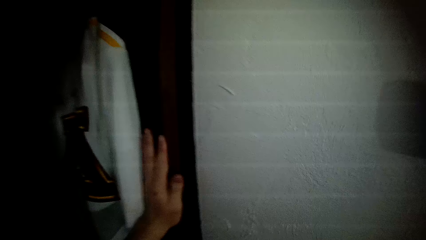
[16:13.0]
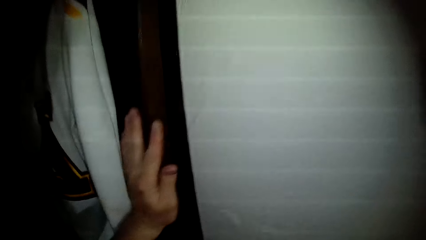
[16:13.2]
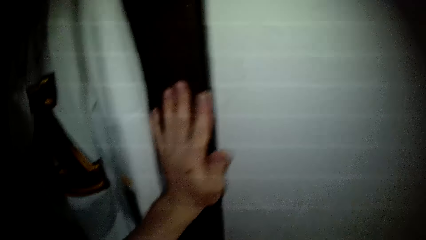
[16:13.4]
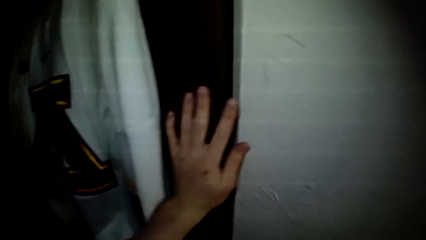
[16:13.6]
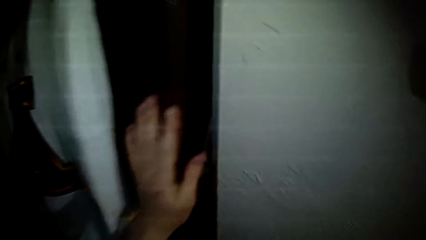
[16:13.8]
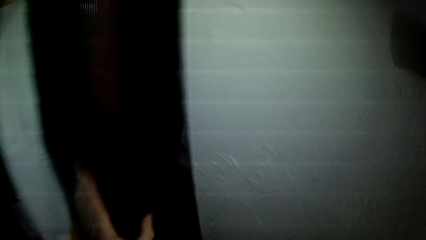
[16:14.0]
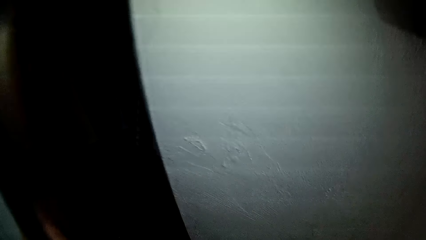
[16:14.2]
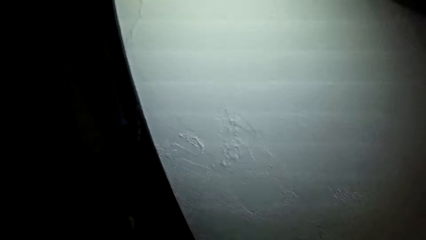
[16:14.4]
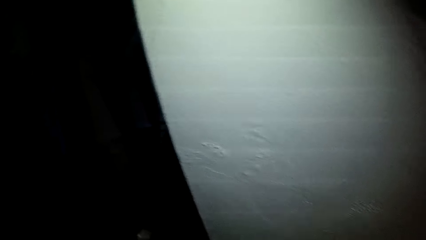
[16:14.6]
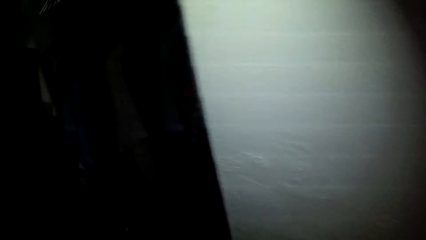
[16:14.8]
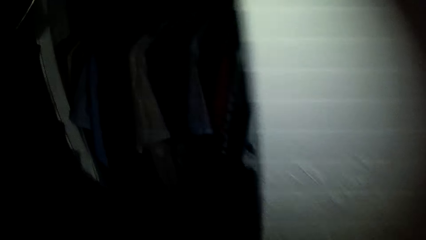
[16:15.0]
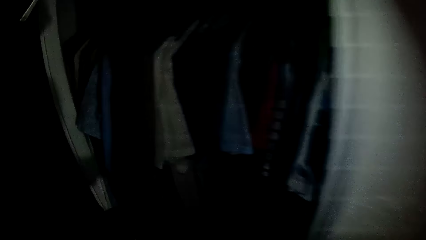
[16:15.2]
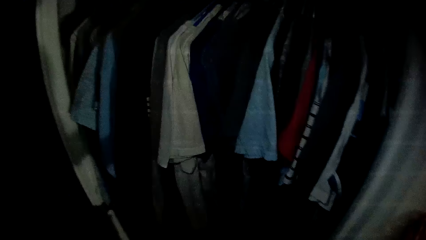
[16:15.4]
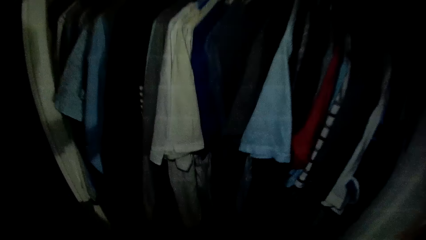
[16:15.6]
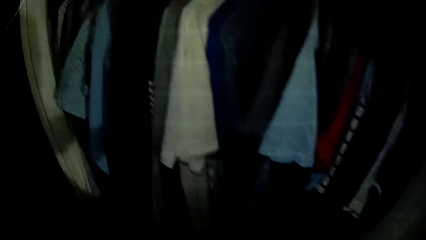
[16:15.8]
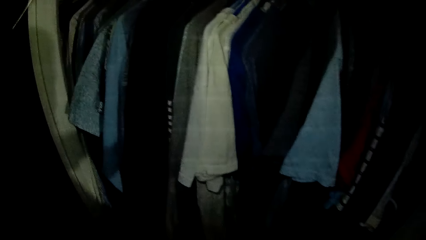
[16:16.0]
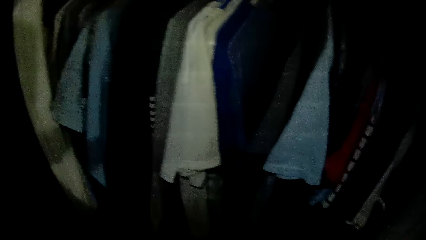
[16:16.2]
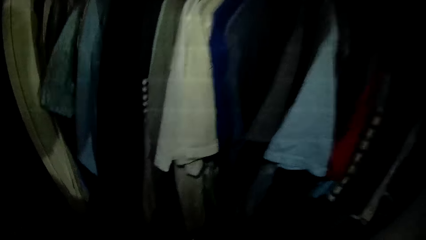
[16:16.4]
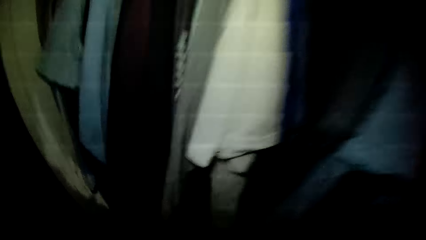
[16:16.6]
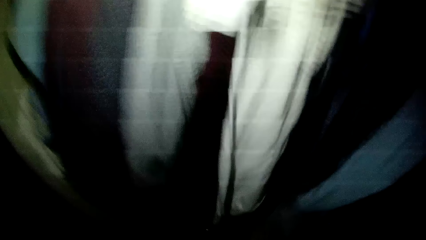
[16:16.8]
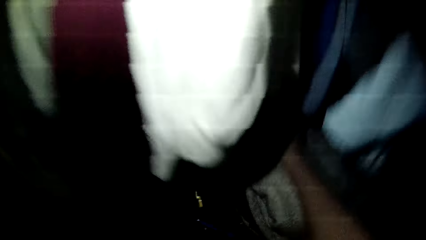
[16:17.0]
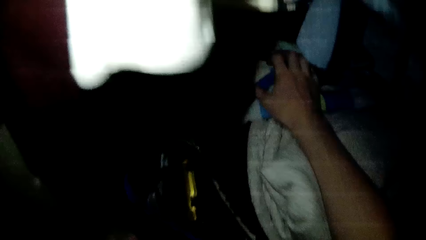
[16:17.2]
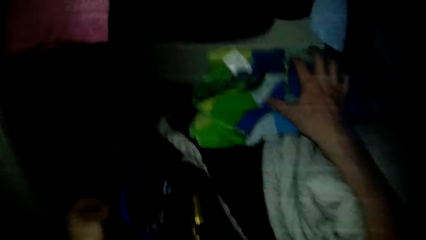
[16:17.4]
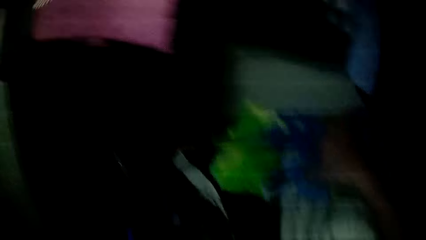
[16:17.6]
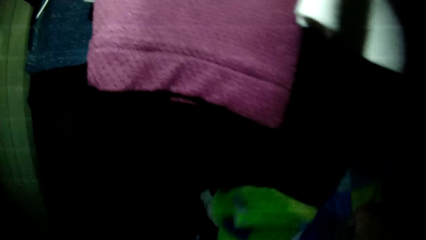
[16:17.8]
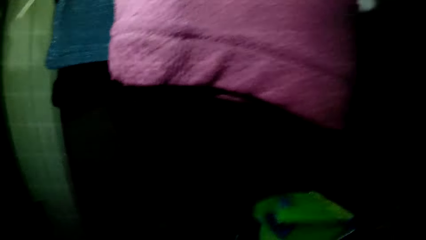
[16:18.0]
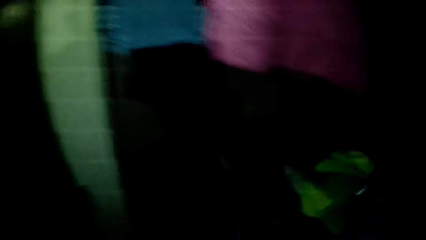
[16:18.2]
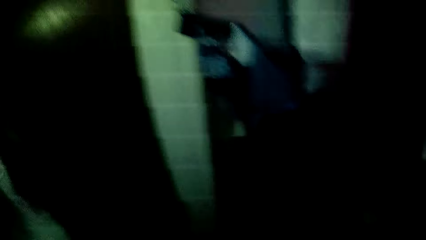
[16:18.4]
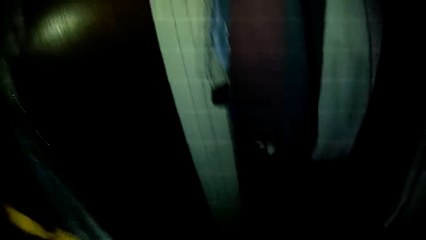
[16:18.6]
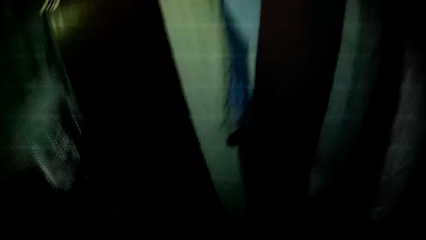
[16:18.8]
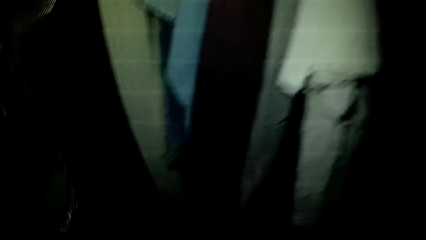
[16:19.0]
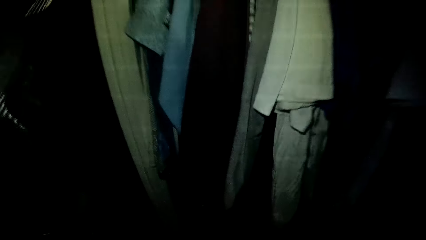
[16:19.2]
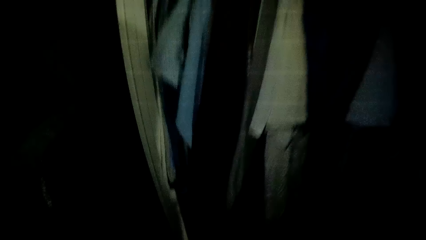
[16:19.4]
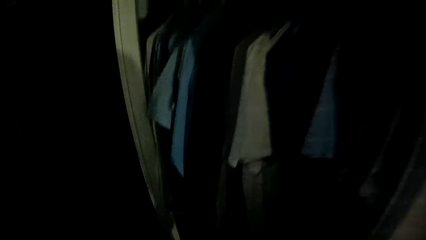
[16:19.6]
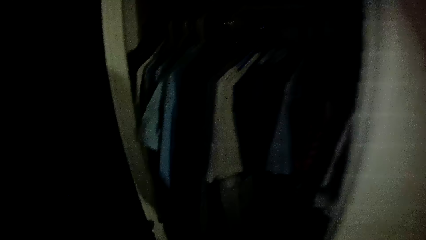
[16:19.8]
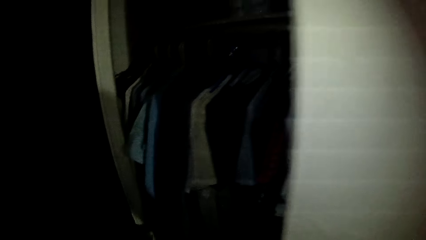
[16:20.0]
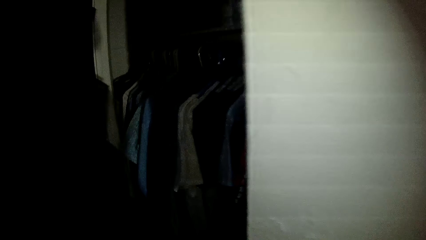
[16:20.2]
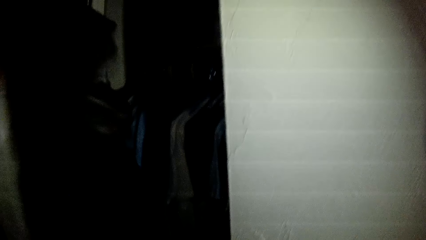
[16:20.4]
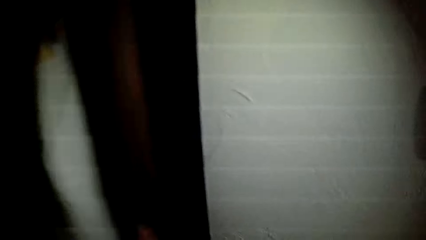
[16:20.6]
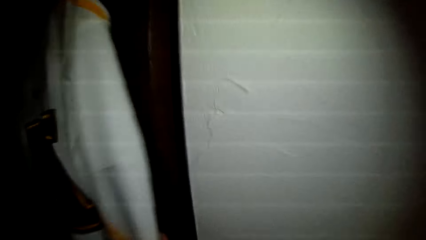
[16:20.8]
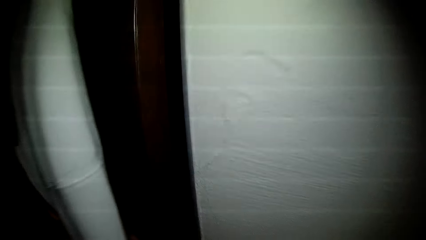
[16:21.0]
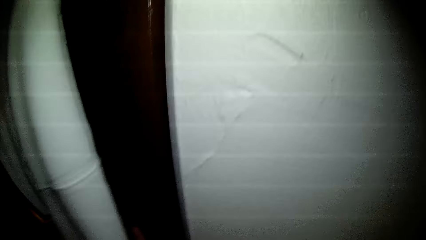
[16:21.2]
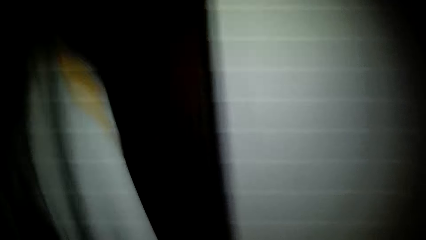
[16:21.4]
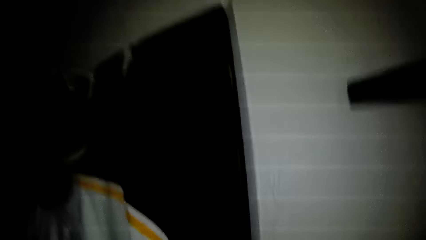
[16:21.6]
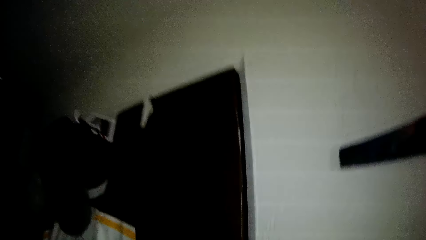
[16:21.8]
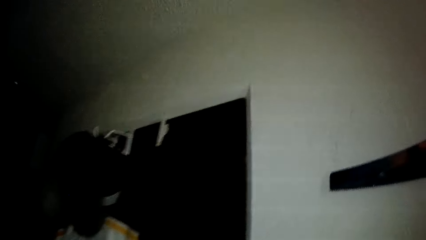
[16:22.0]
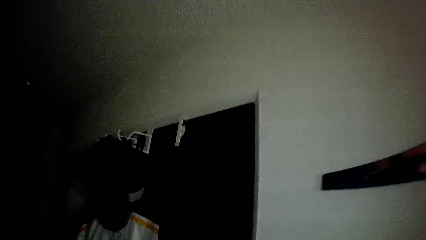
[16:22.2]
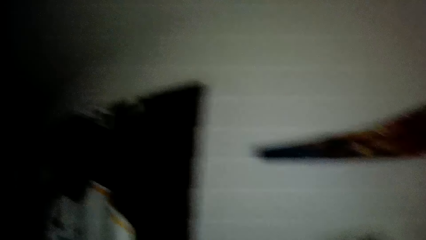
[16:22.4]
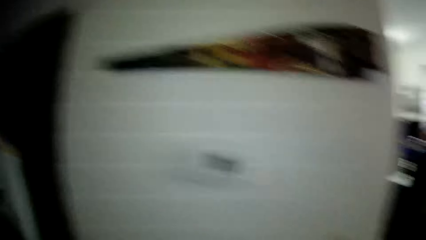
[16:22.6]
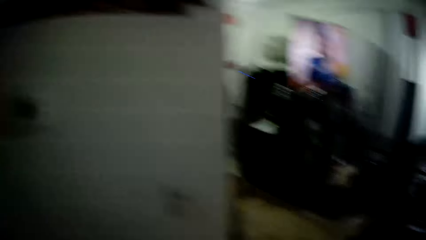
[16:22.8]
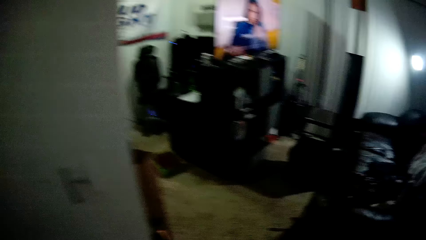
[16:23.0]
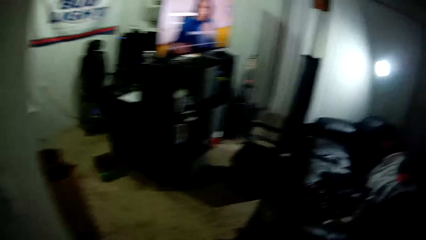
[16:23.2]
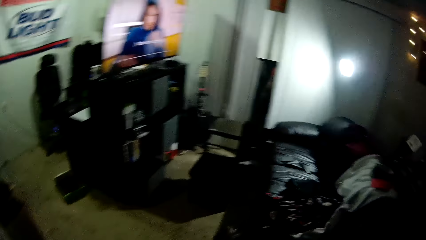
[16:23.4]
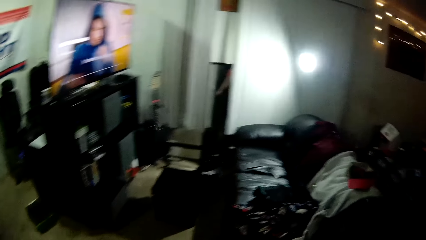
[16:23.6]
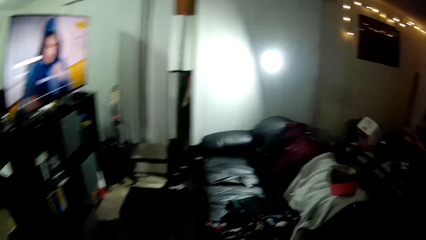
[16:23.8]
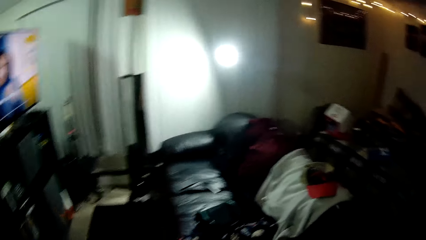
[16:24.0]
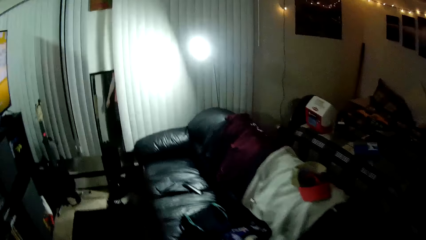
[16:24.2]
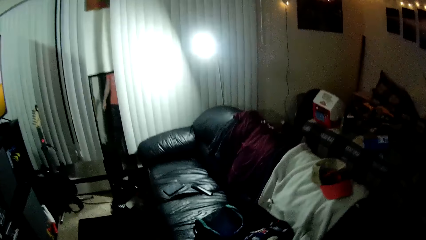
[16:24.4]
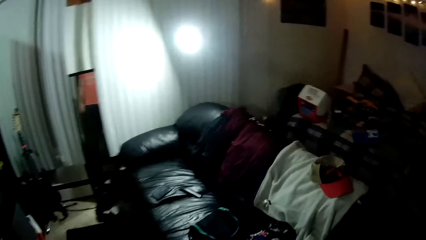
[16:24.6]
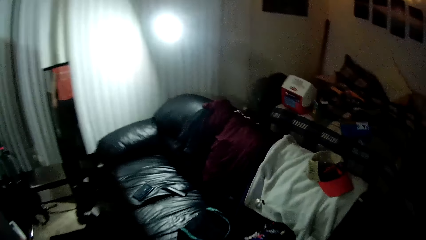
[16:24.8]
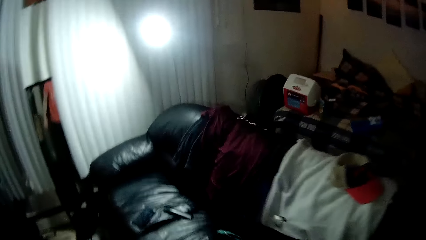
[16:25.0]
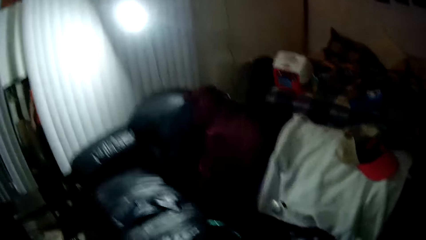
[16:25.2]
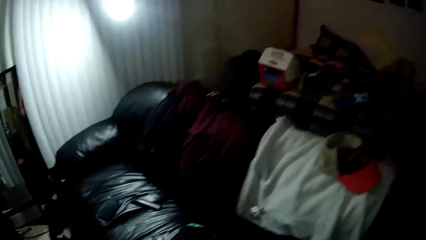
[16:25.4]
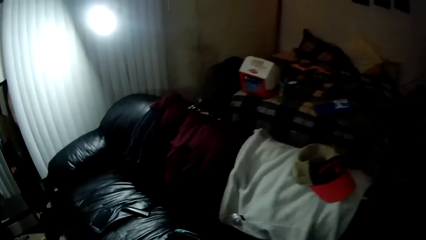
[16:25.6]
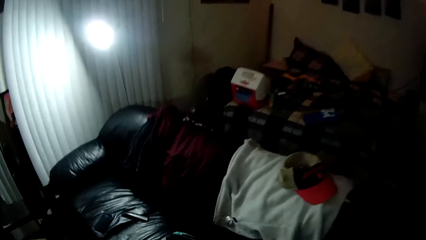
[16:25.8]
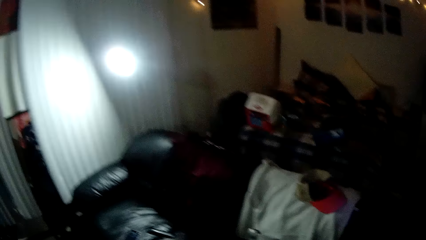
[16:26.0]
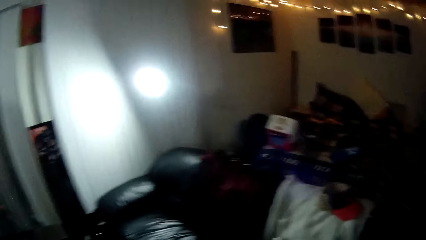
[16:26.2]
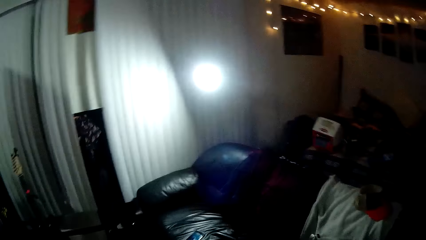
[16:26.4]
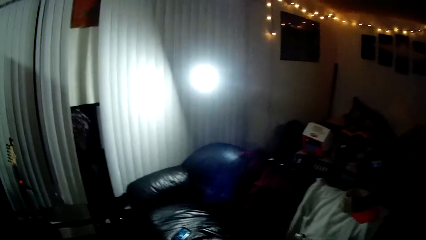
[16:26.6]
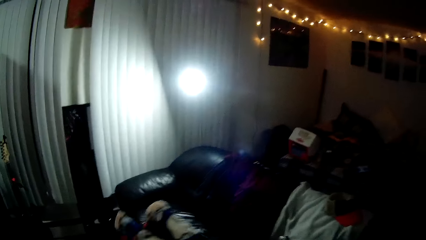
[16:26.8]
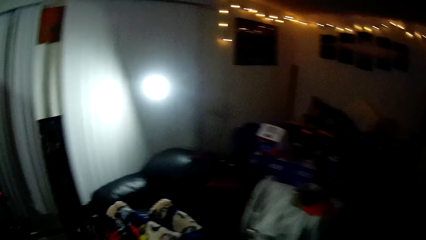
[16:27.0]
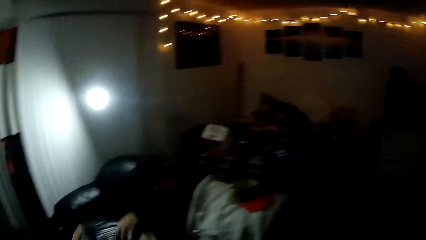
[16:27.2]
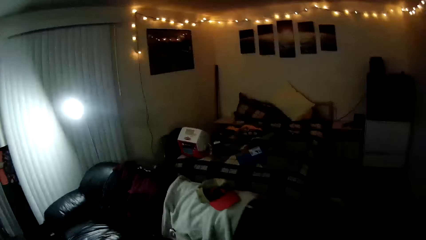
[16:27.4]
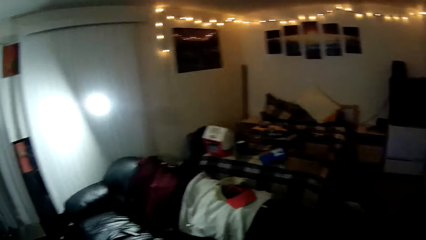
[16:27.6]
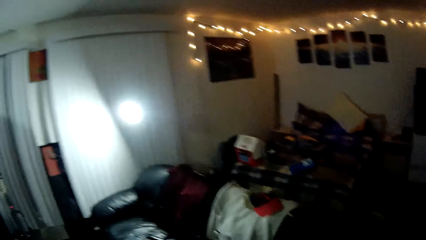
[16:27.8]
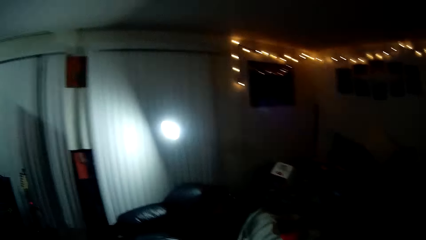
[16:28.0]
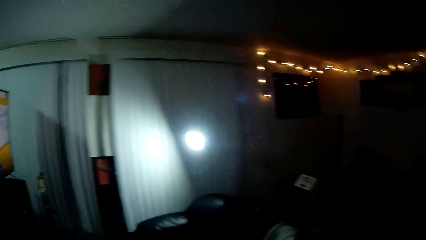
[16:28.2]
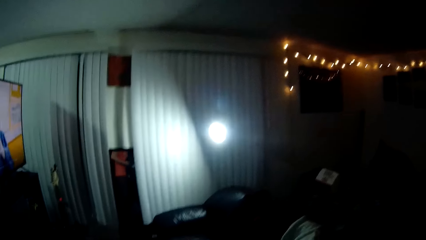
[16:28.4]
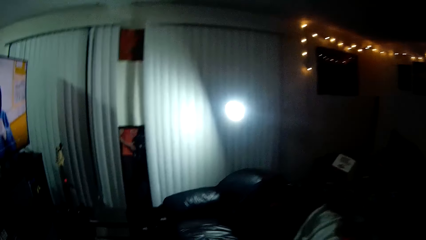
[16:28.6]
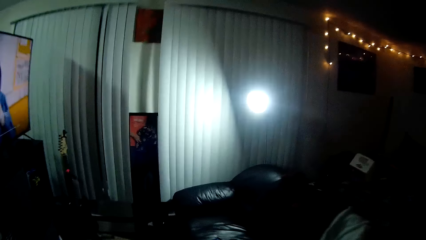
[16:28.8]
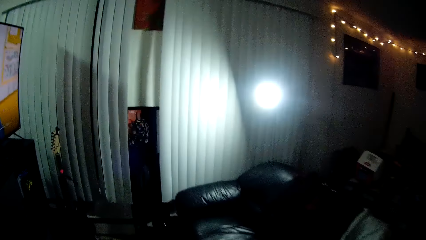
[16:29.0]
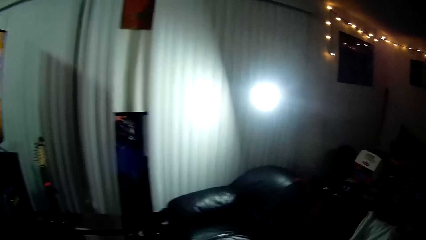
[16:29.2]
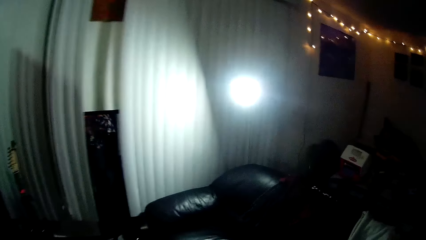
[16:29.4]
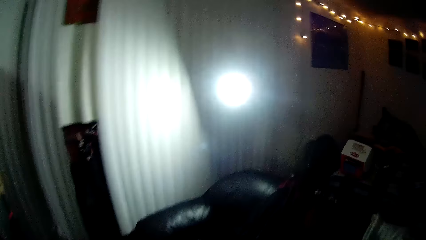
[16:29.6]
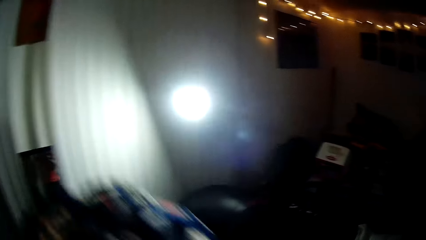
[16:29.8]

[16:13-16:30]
The camera wearer closes a closet with his left hand. He opens the closet with his left hand. He places the clothing items in the closet with his right hand. He holds the clothes. He closes the closet. He enters the sitting room. He holds a clothing item.
